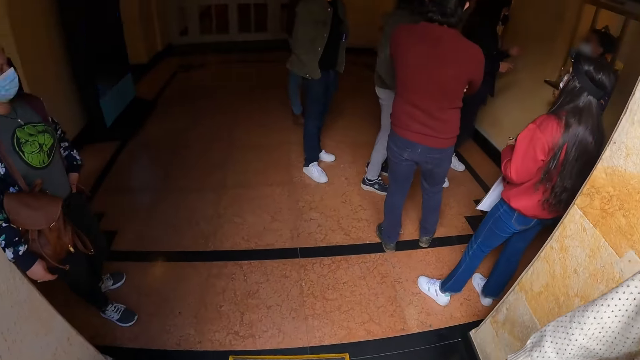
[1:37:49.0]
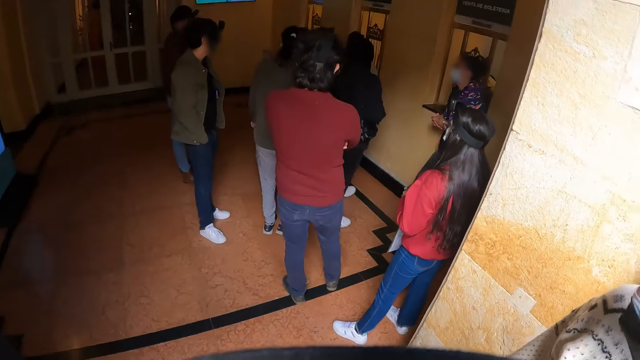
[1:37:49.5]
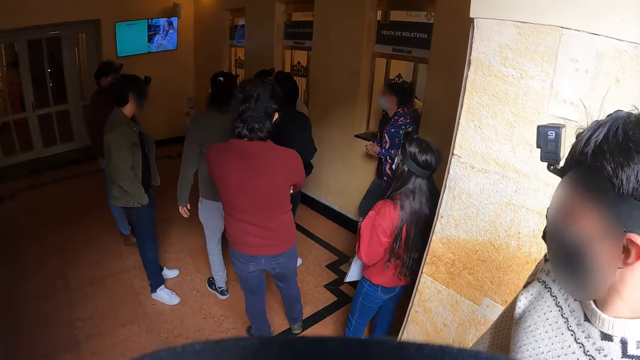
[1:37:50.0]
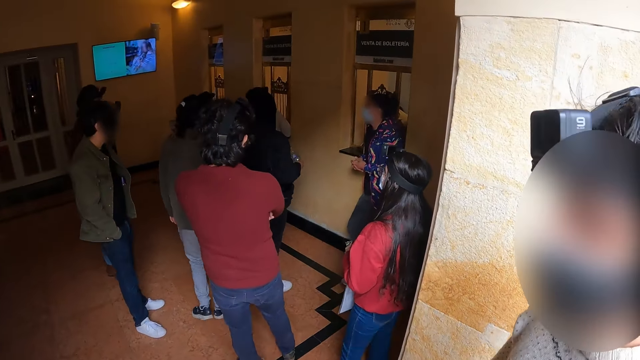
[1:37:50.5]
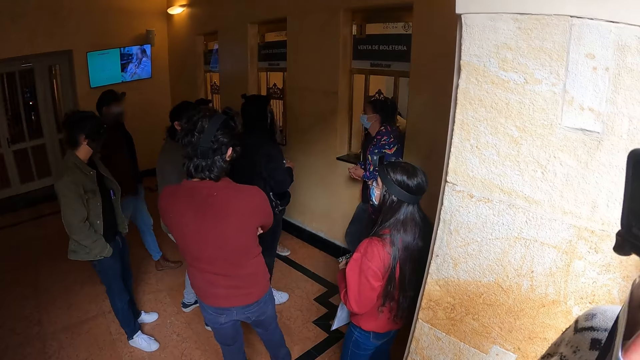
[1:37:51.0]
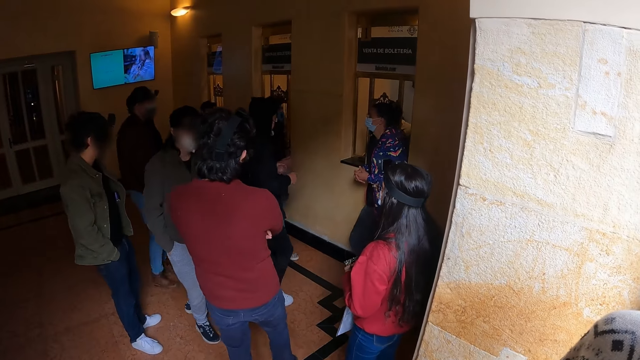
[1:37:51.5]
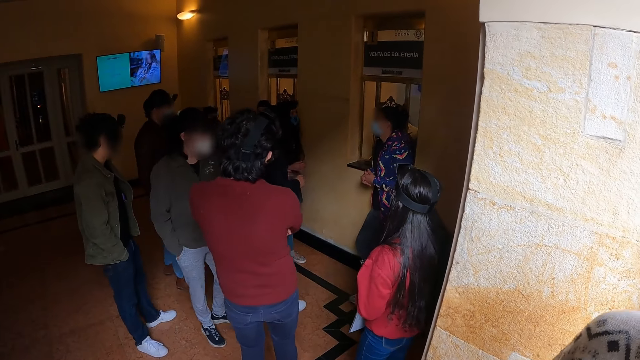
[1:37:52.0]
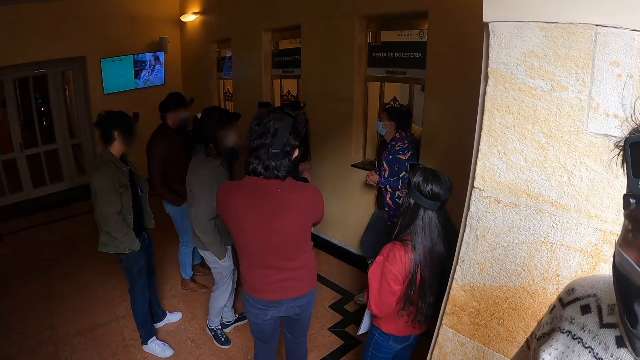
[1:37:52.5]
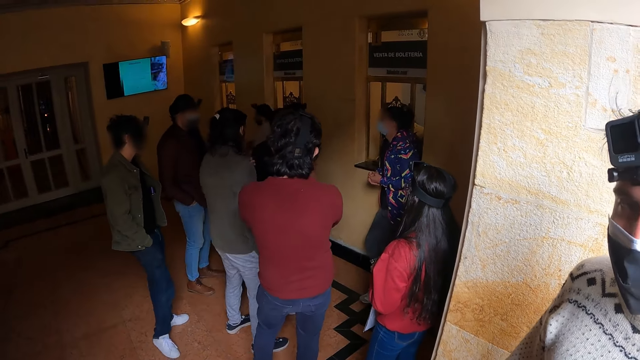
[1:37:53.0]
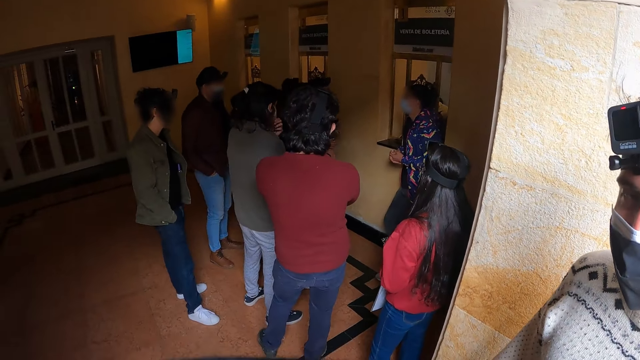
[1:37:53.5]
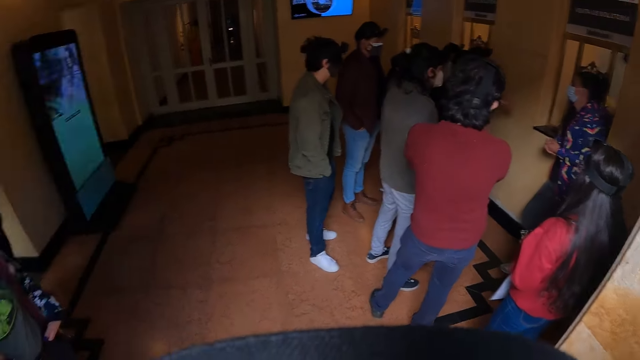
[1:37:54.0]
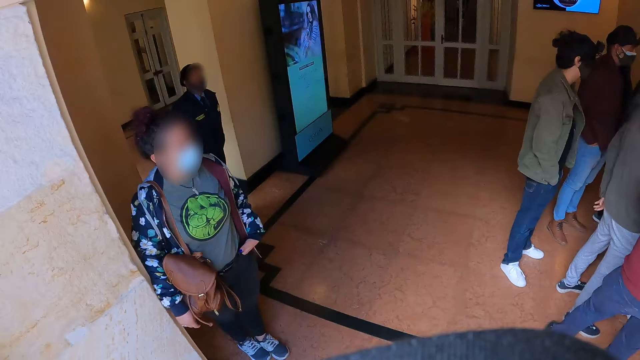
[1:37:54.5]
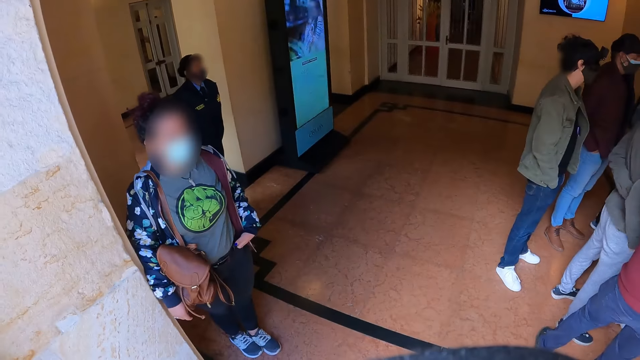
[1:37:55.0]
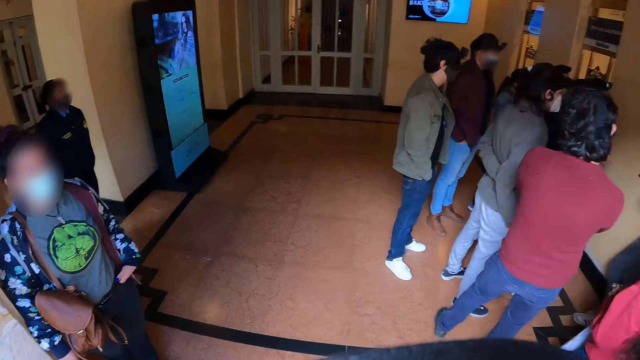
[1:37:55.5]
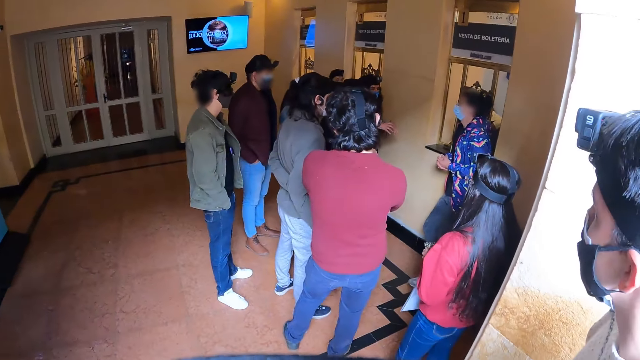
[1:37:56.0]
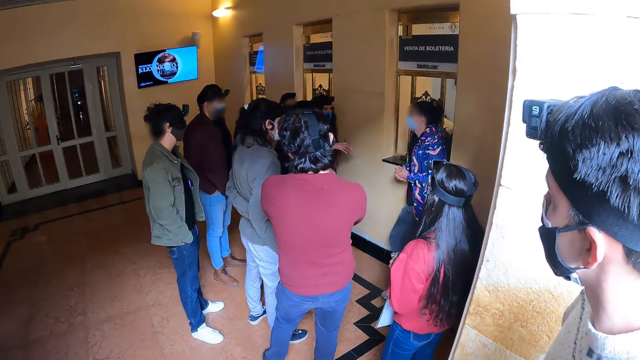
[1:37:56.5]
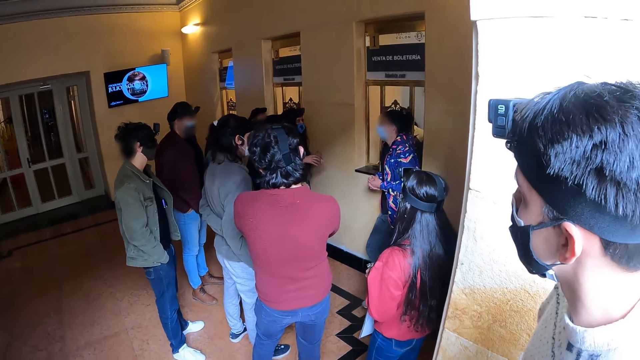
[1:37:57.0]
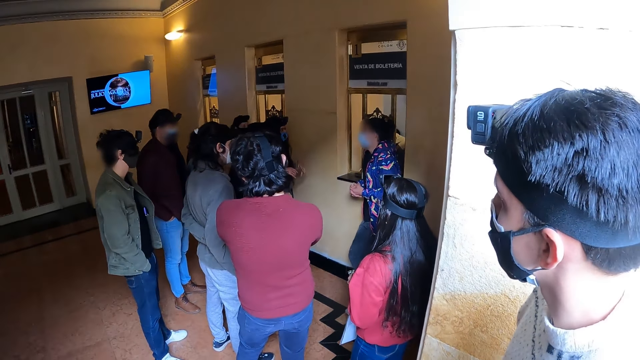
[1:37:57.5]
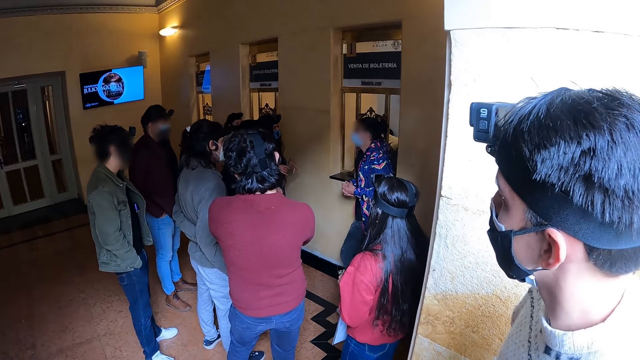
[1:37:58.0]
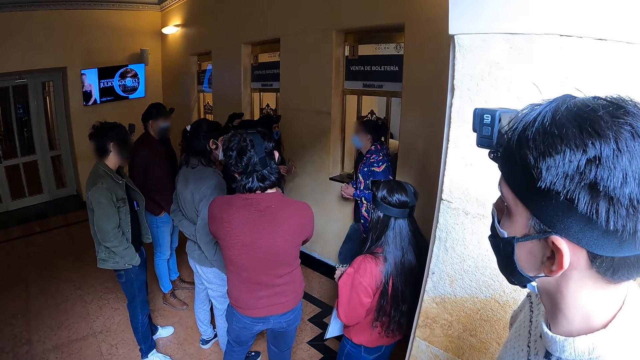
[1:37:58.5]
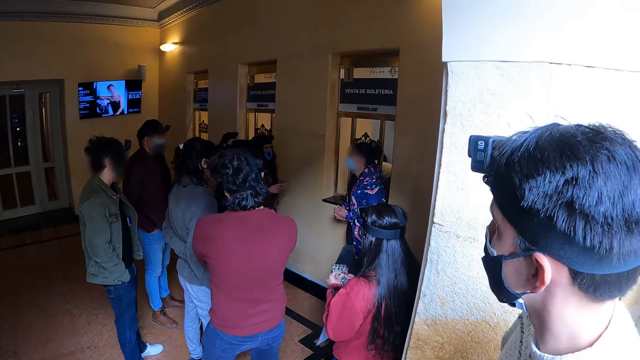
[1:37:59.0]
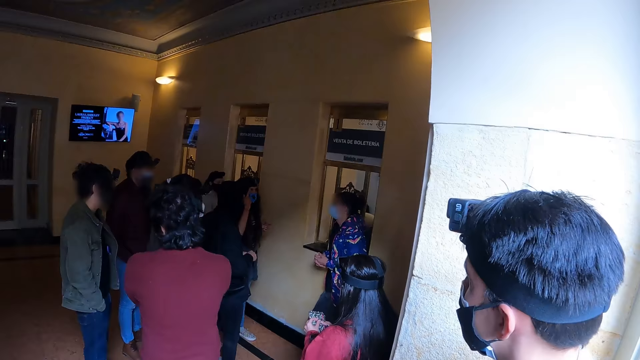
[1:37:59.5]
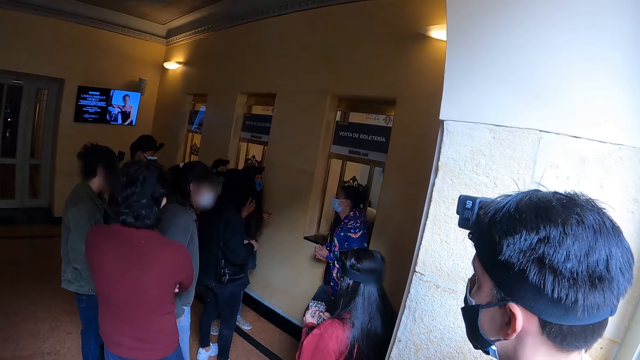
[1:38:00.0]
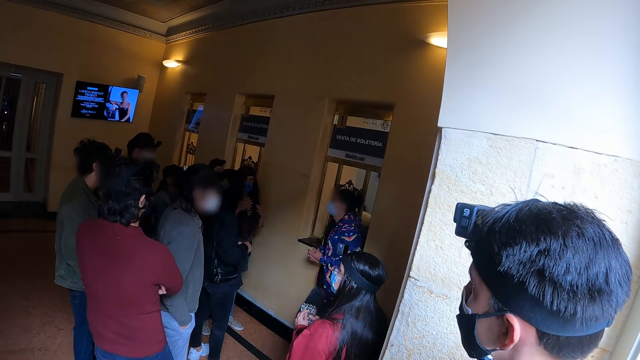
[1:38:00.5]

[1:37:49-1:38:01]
The camera wearer looks in the house. They look at the people in the room. They look around. They look at a person. They look at the crowd in the room.

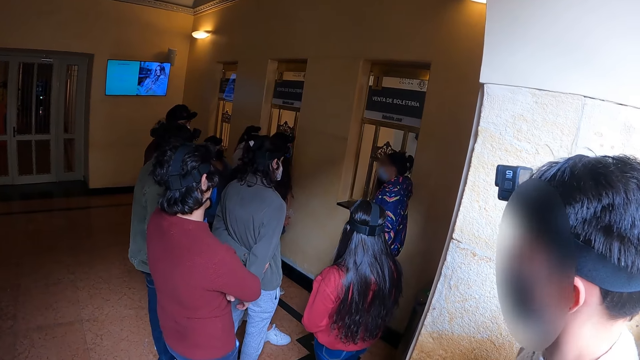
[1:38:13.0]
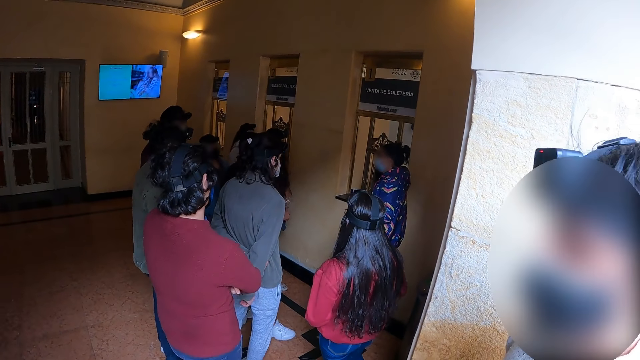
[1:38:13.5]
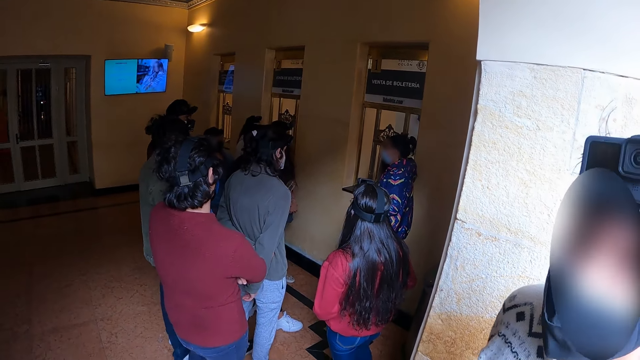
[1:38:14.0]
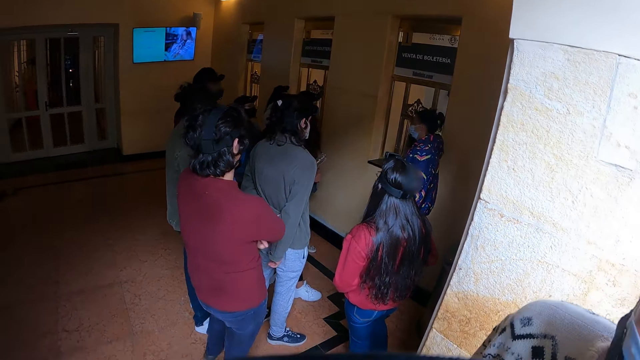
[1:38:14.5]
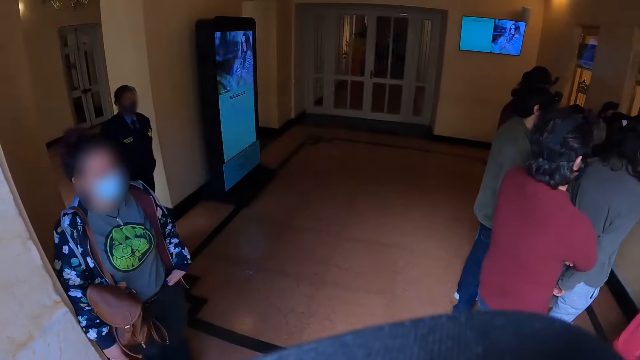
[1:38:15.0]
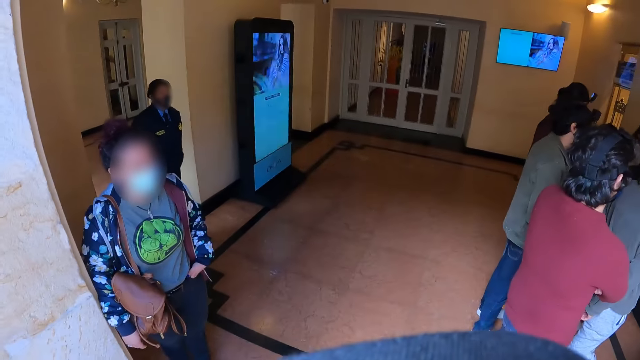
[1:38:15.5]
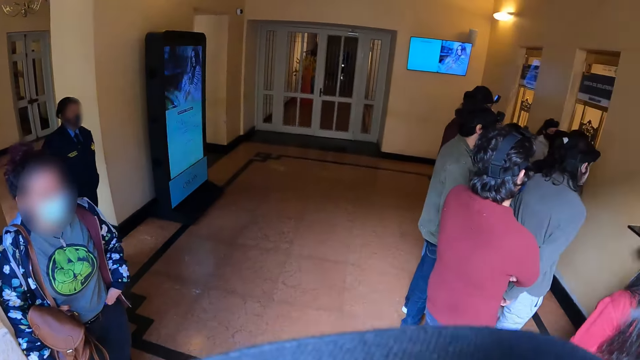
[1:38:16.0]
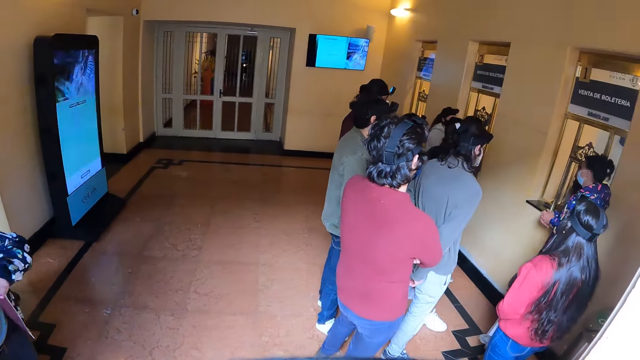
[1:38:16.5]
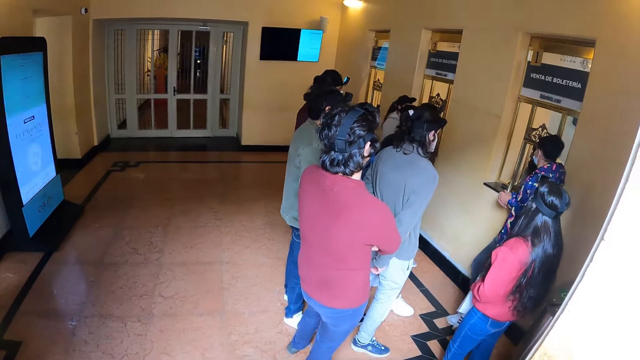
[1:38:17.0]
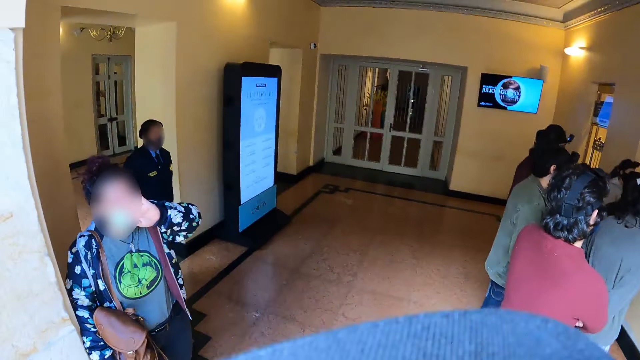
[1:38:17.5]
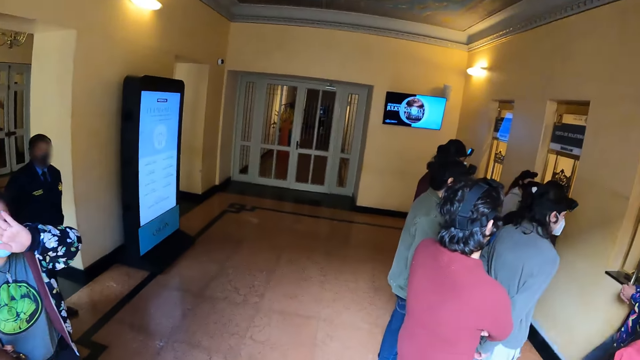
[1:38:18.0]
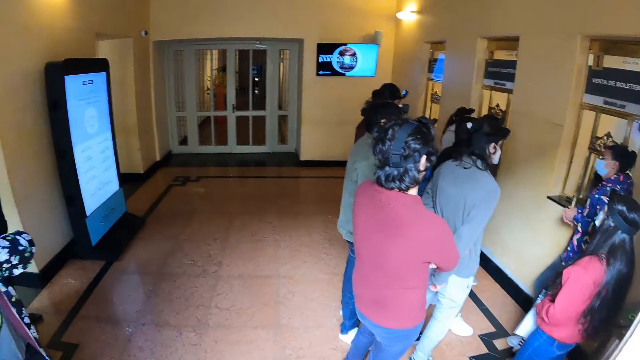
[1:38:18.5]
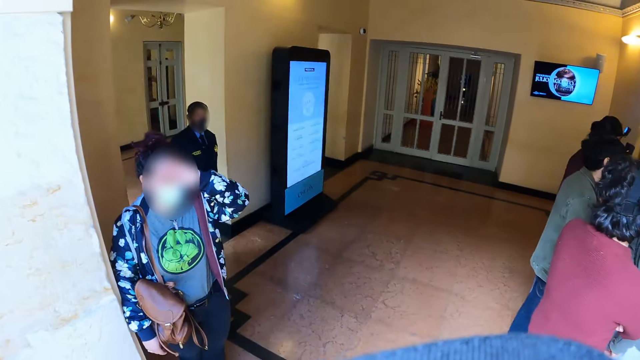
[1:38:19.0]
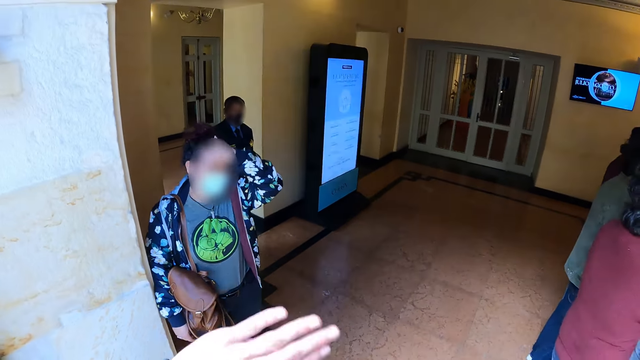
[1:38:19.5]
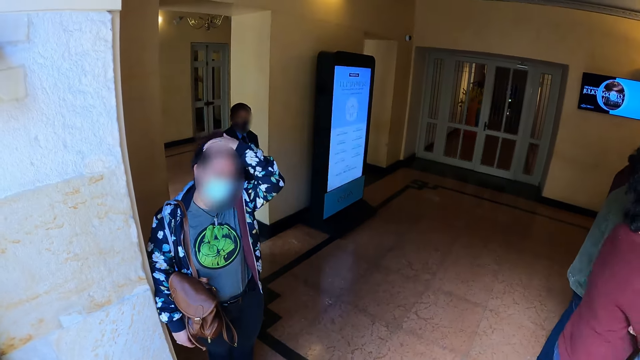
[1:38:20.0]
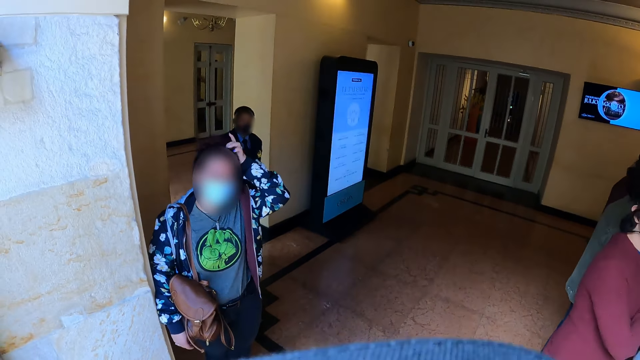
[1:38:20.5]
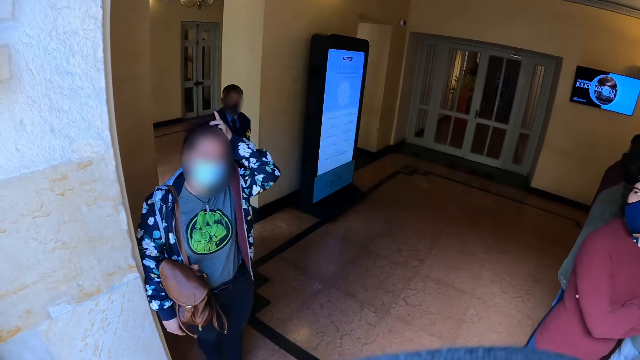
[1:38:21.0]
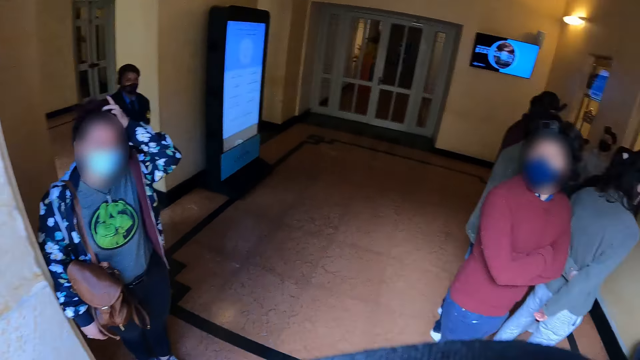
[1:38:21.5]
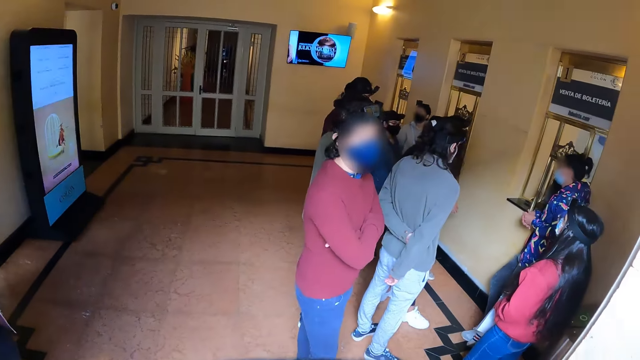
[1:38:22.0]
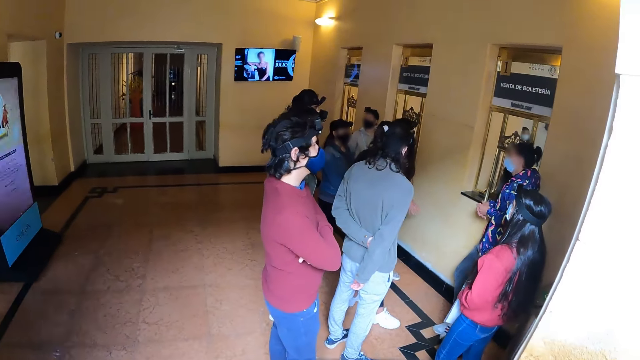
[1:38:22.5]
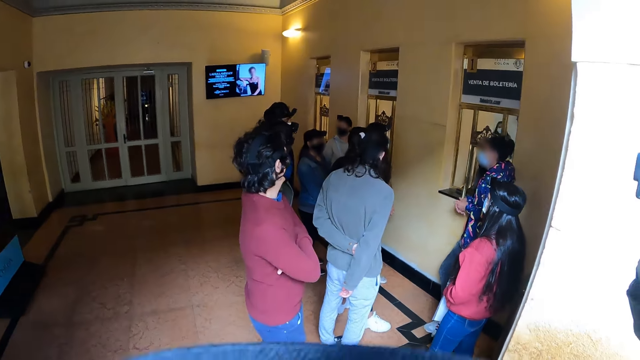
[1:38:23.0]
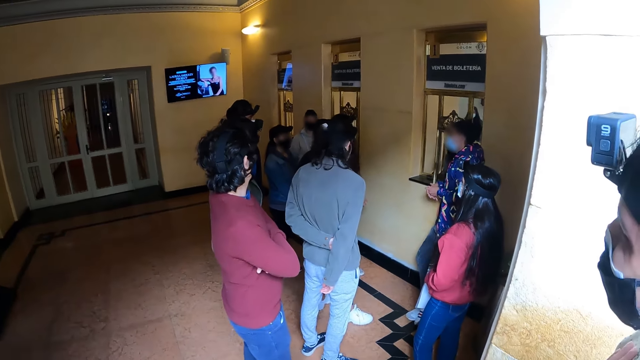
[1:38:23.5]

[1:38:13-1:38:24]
The camera wearer looks at a person. She looks around the room. She communicates with the person. She uses gestures with her left hand. She looks around. She looks at the crowd.
